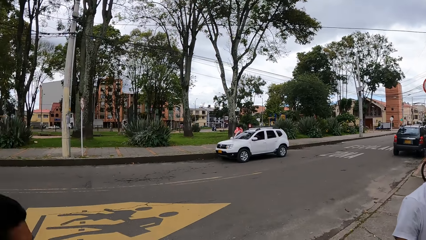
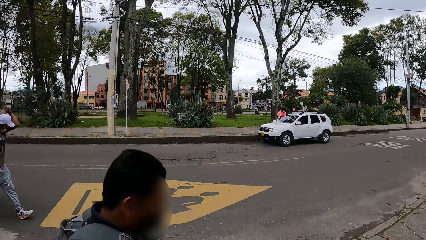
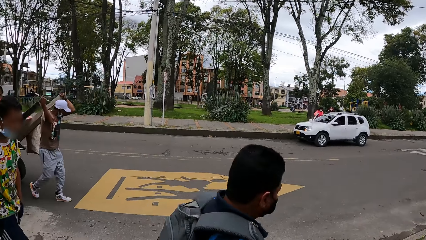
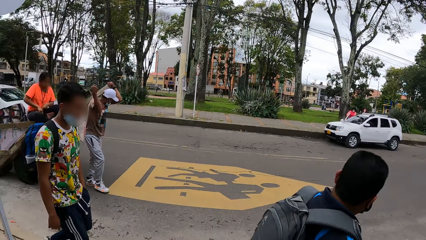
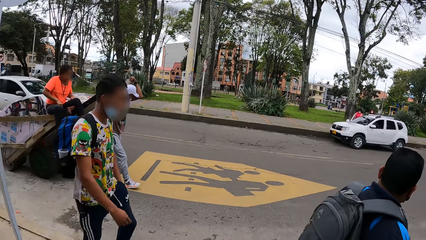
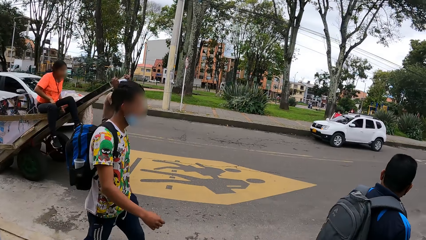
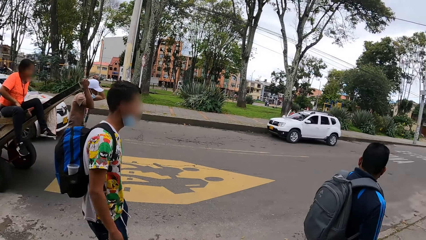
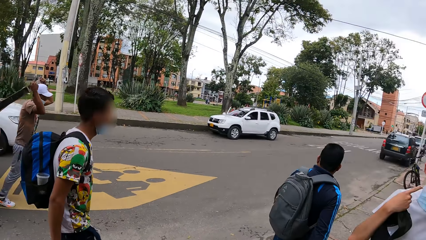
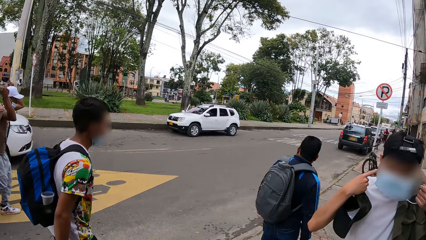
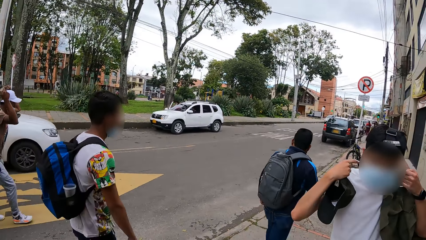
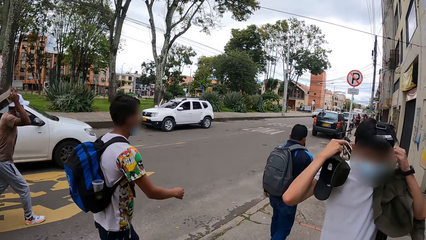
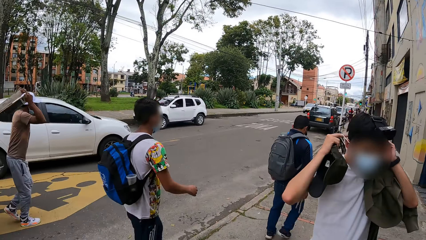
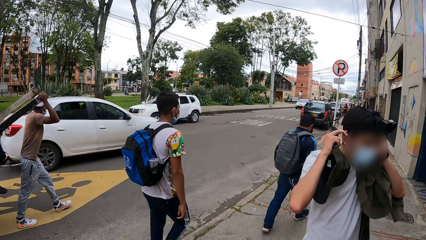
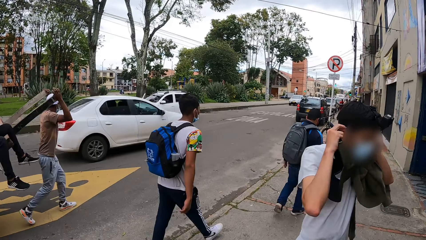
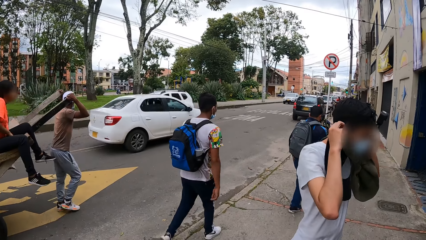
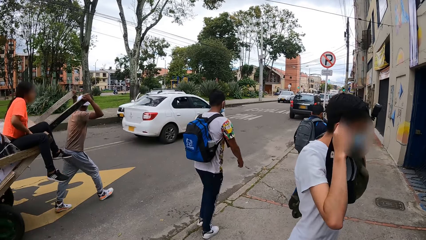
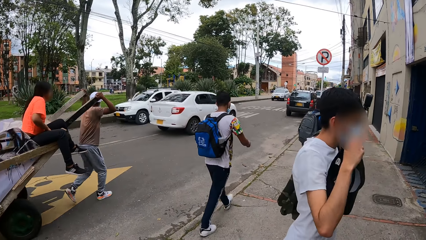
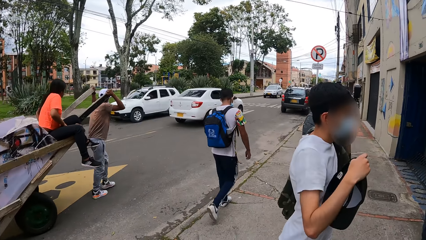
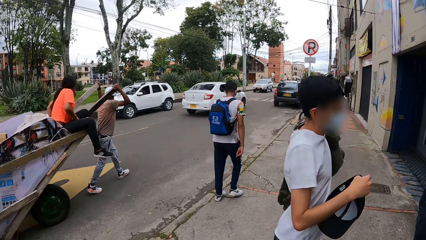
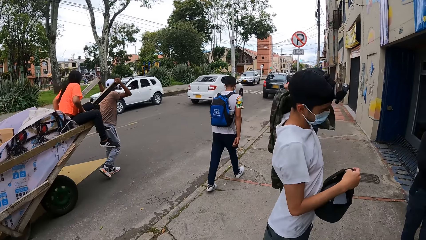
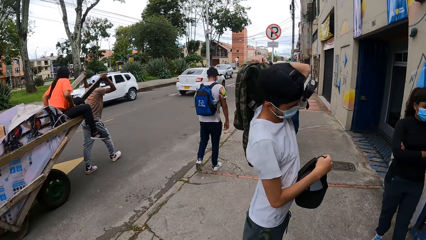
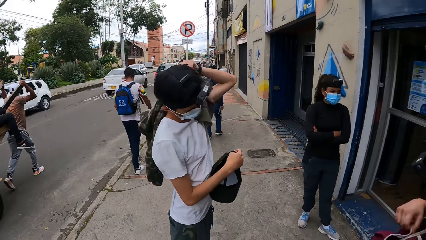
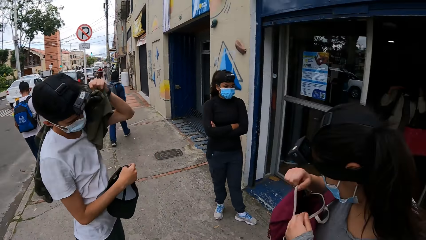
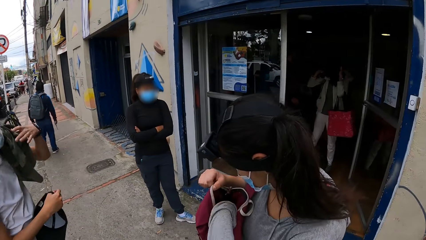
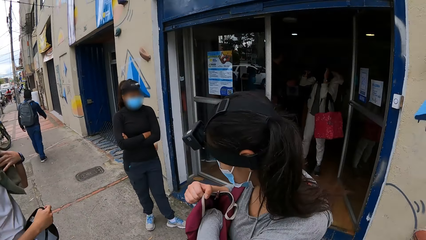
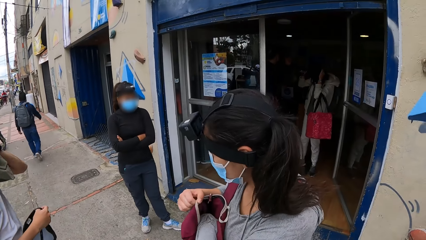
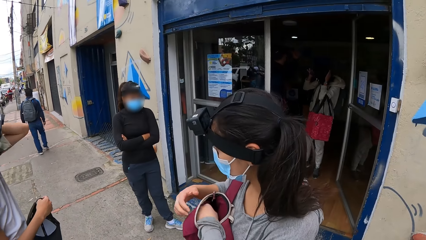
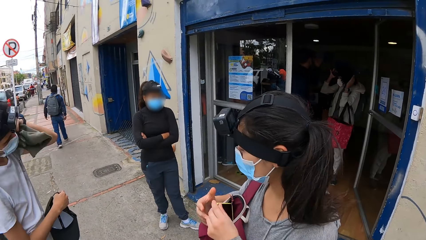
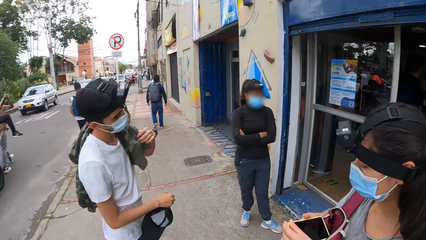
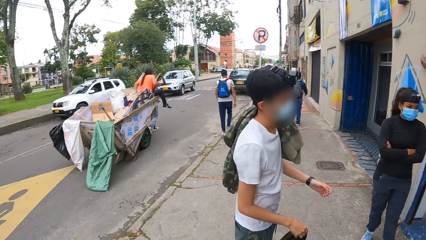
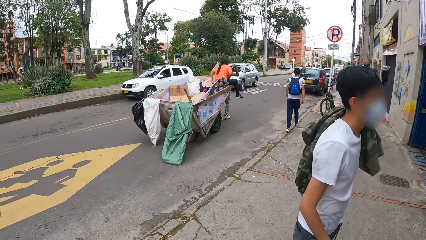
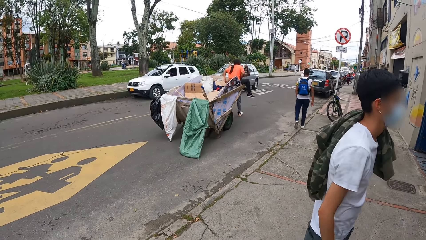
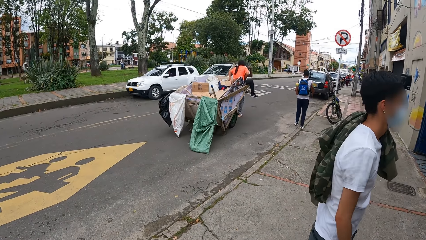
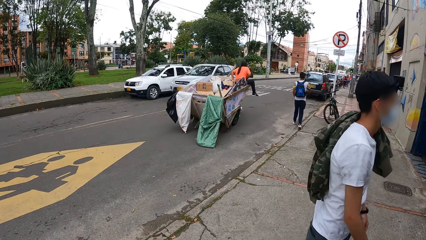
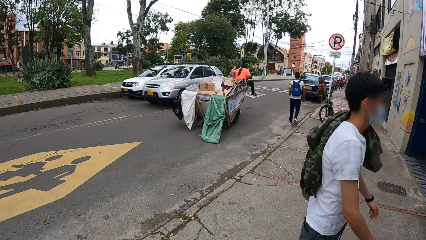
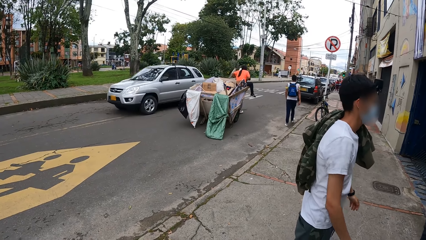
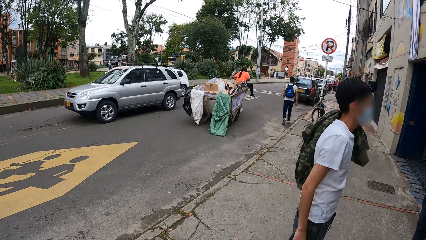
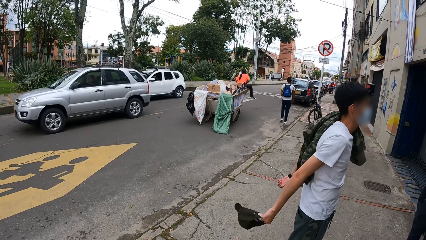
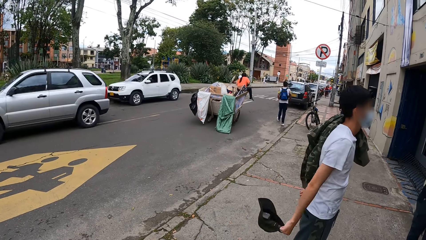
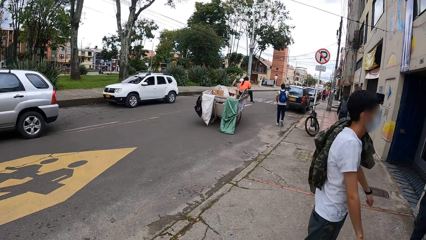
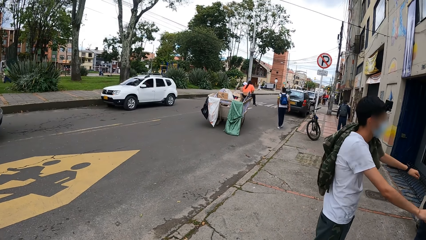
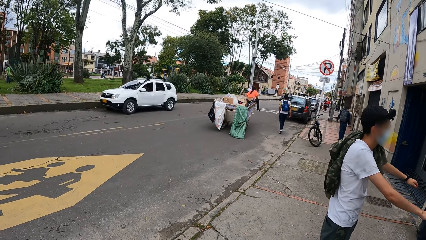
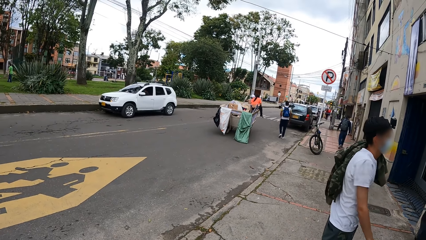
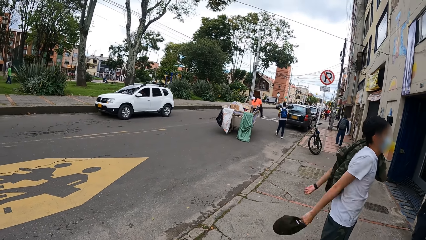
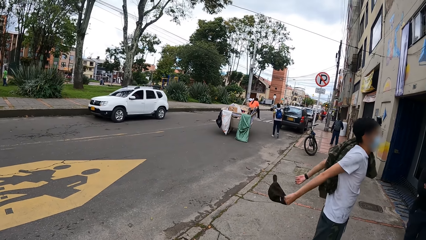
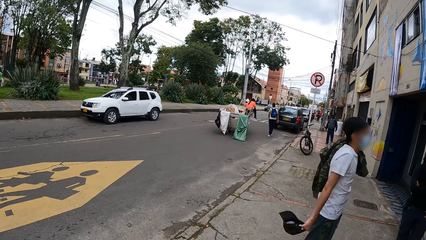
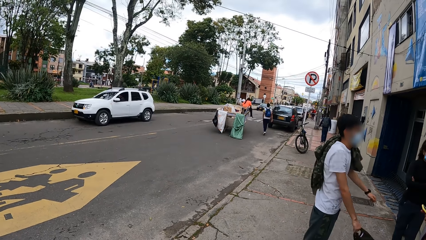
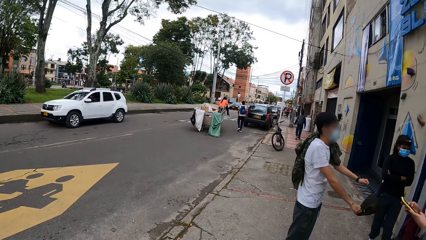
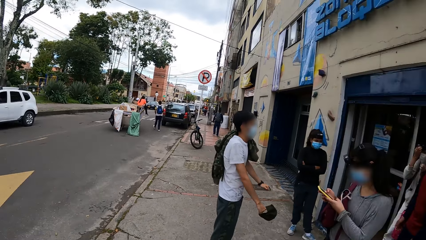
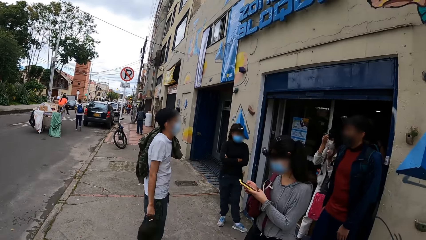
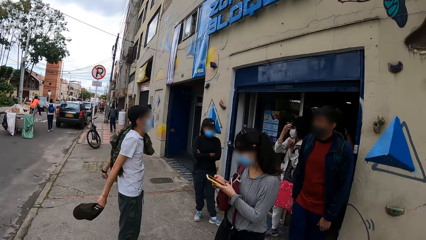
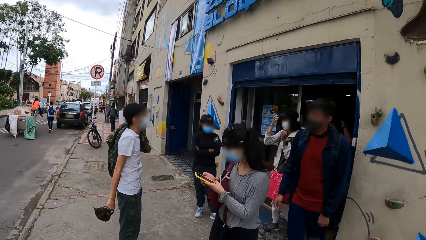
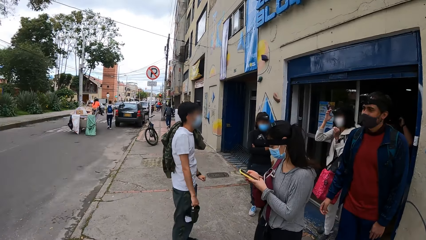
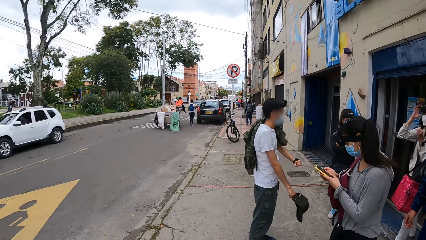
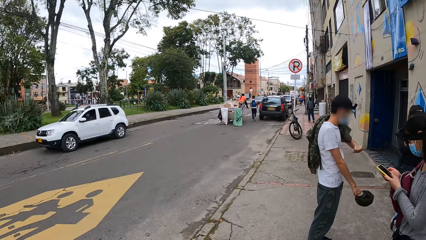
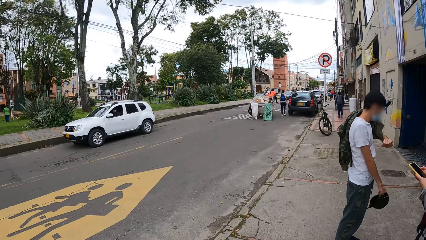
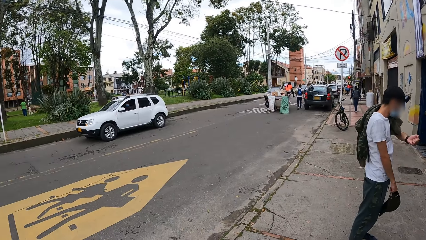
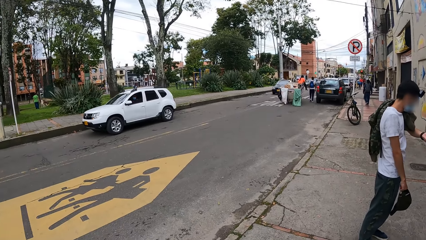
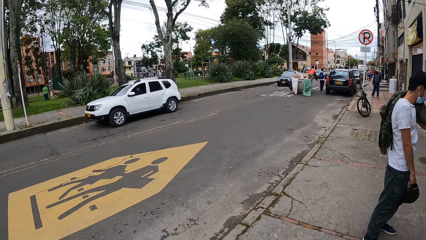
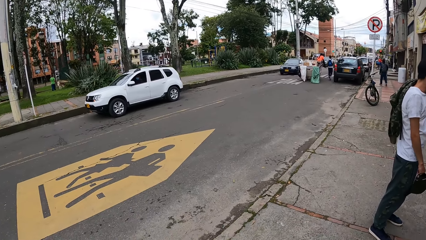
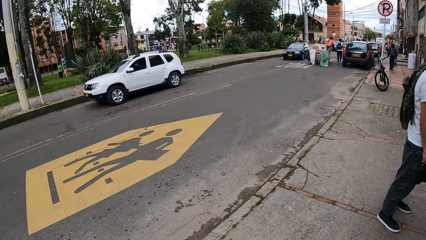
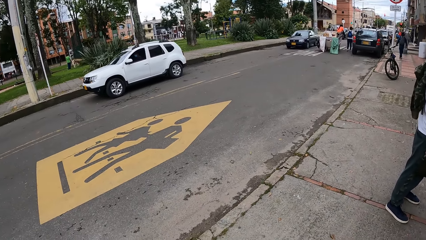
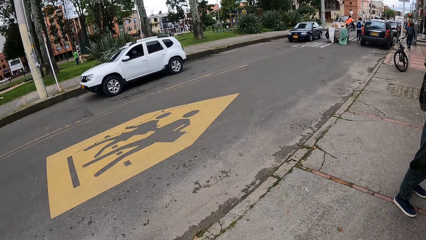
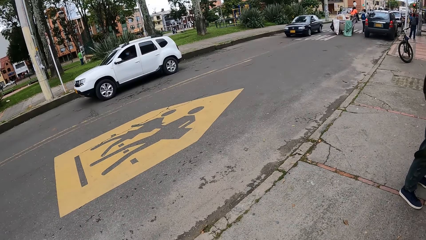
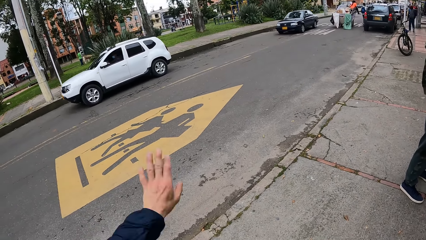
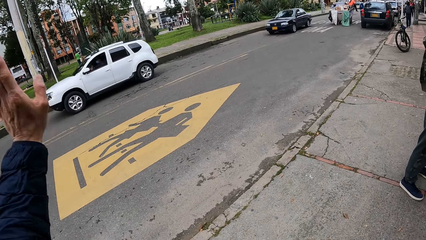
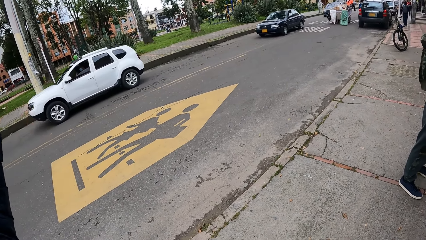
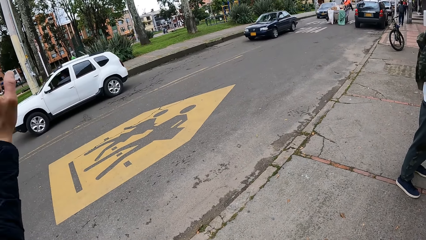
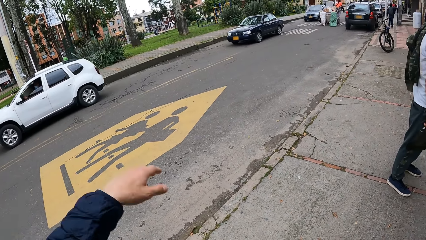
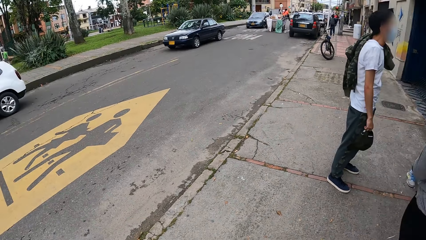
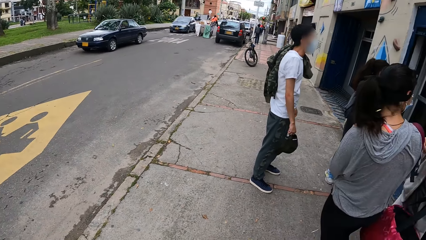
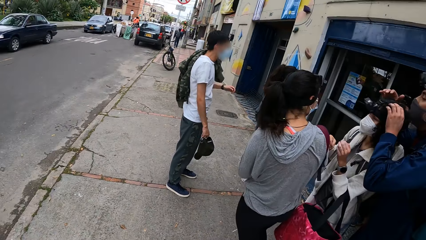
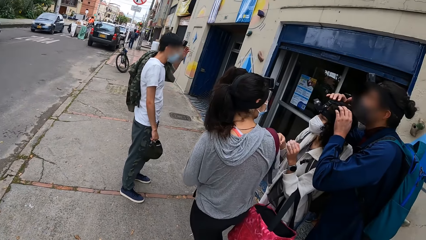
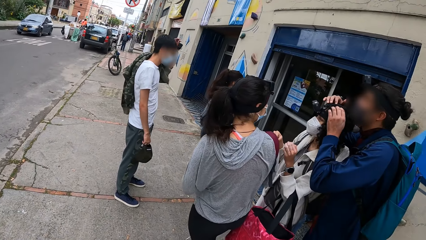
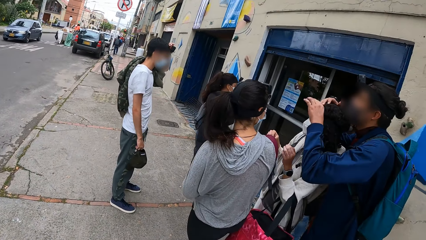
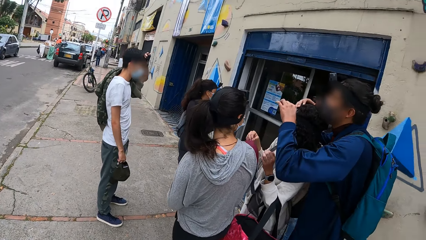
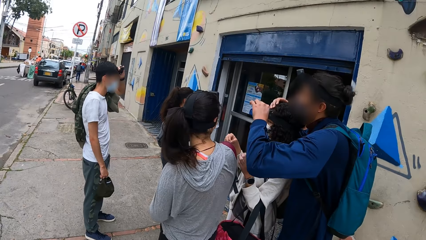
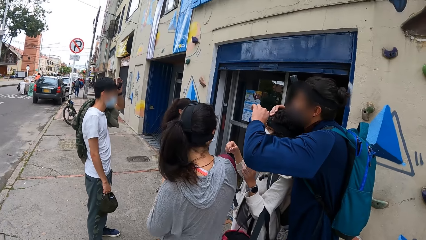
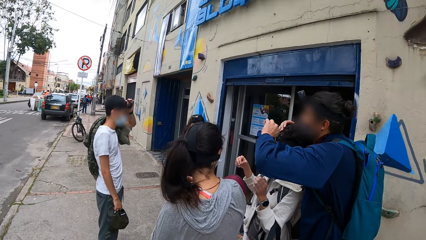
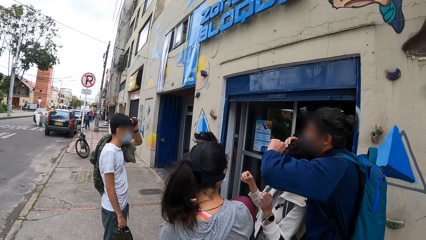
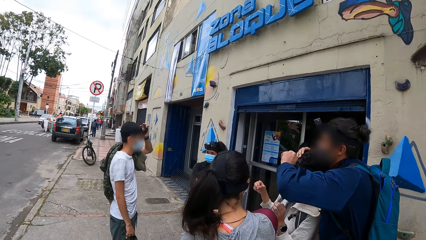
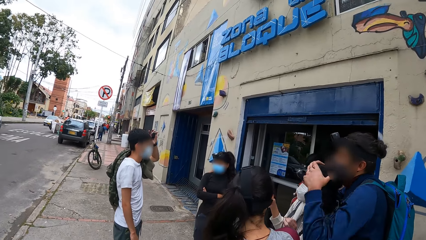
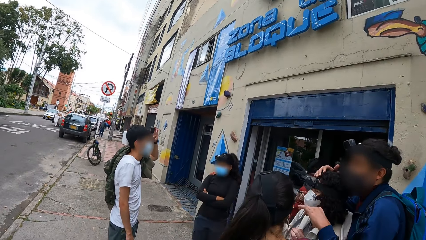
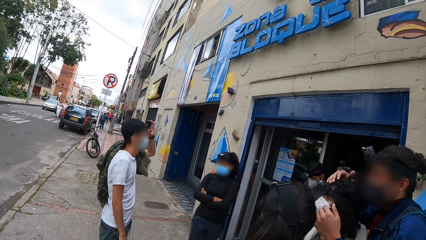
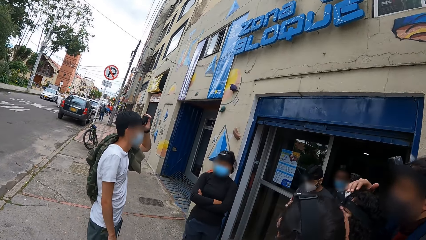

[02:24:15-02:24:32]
A man wears a nose mask with both hands. The man adjusts a sweater on his shoulder with his left hand. A woman picks up a phone from a bag with her left hand. The woman operates the phone with both hands. Another woman touches a camera on her head with her right hand. The camera wearer stretches his left hand. Another man adjusts the camera on the second woman's head with both hands. The first man touches a camera on his head with his left hand.
